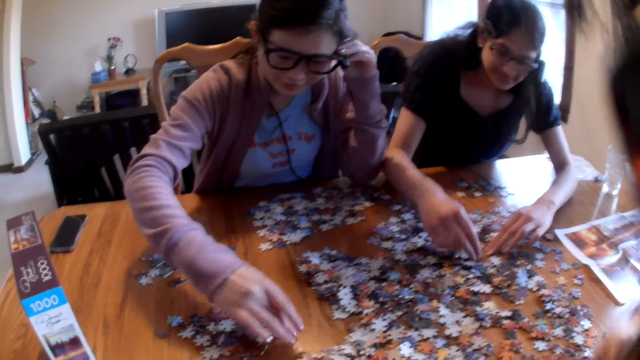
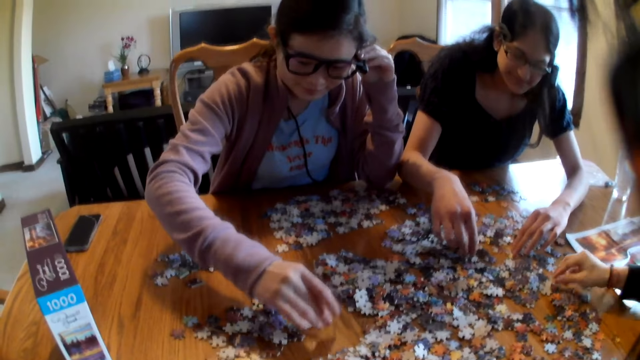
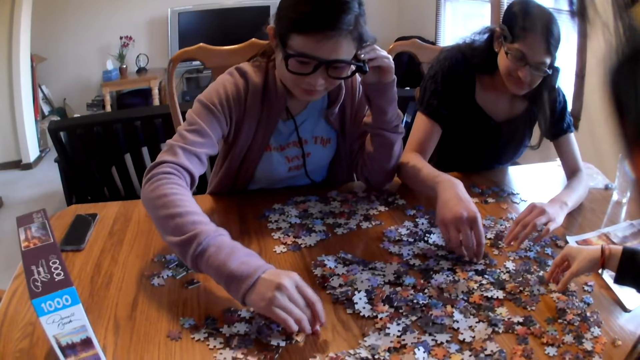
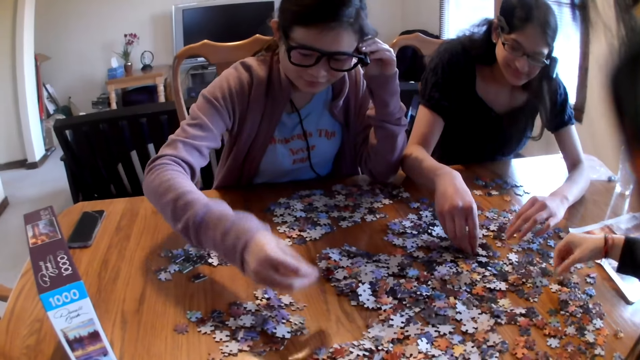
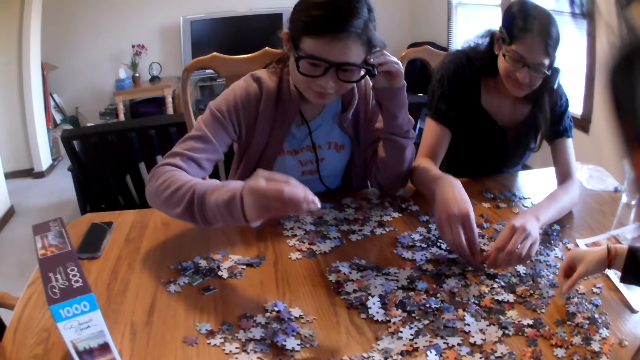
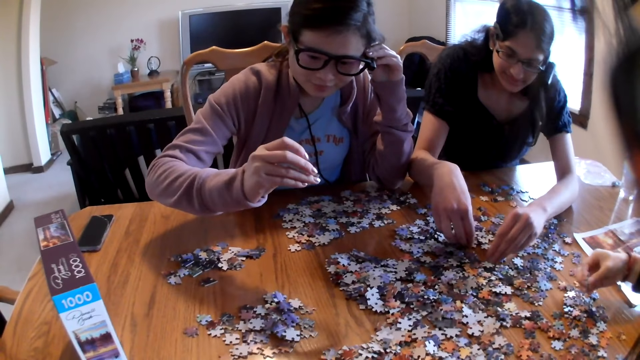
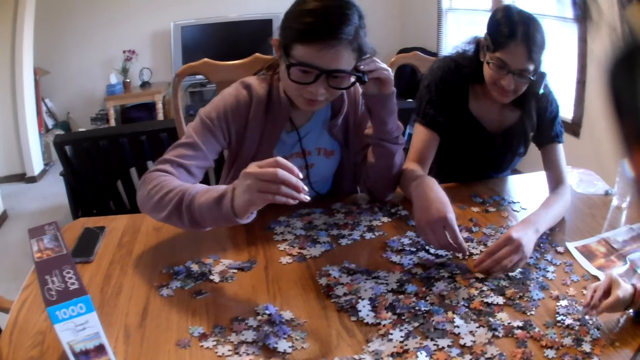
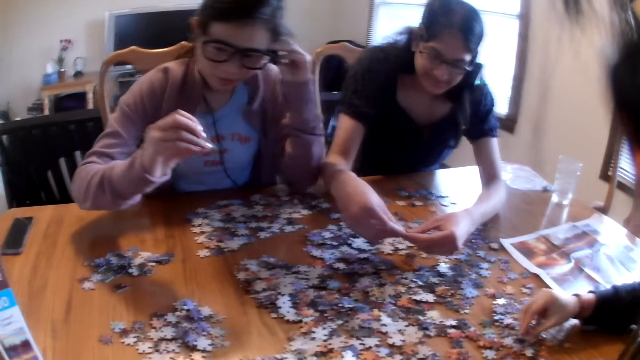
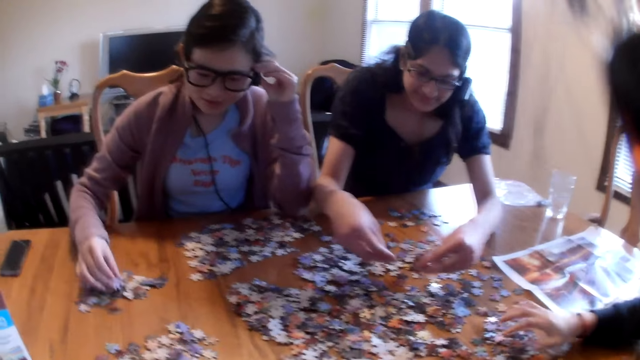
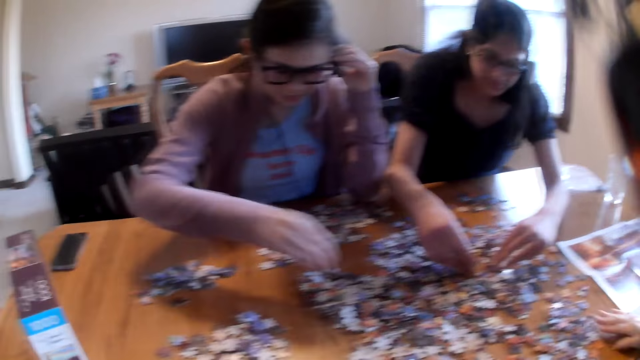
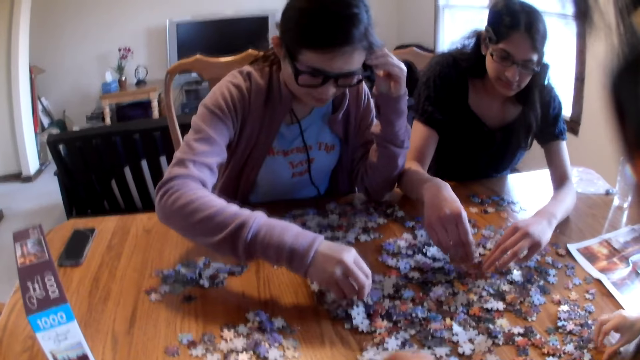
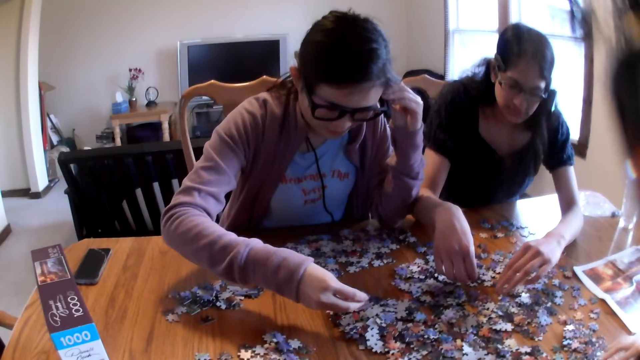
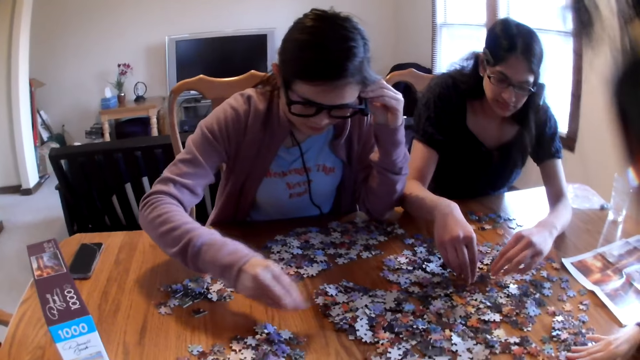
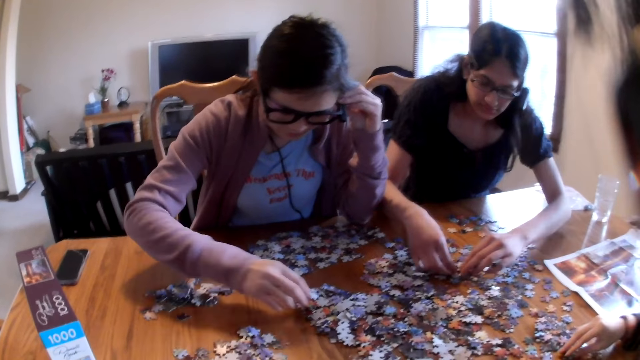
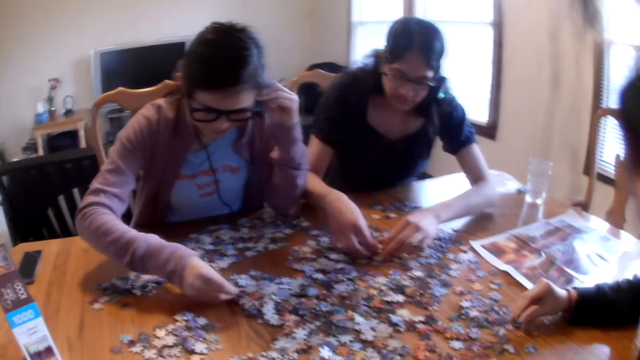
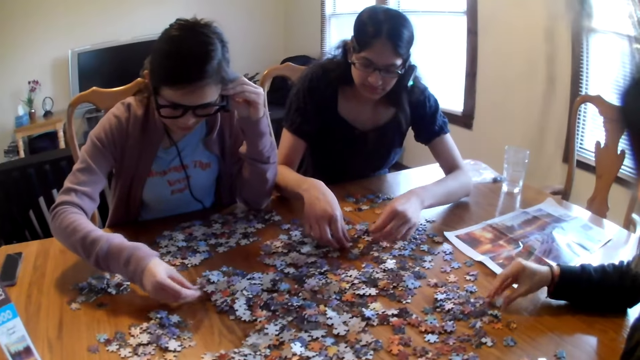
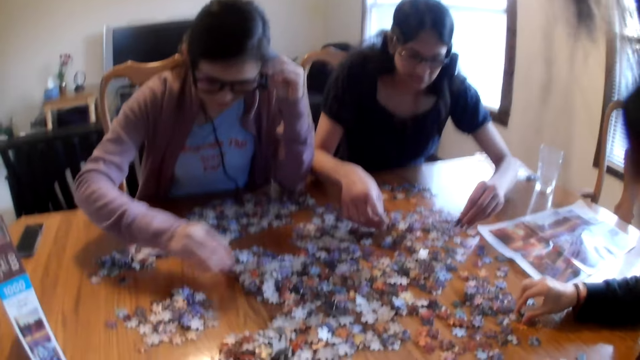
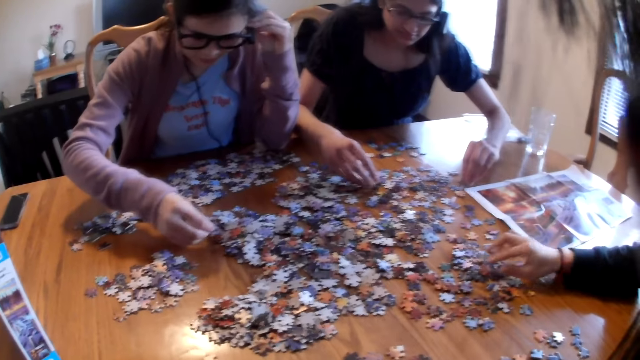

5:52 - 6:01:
A woman moves the pieces on the table. Another woman moves the pieces on the table. The first woman looks at the piece. A third woman moves the pieces on the table. The first woman picks the piece from the table. The second woman moves the pieces on the table. The first woman picks the piece from the table.

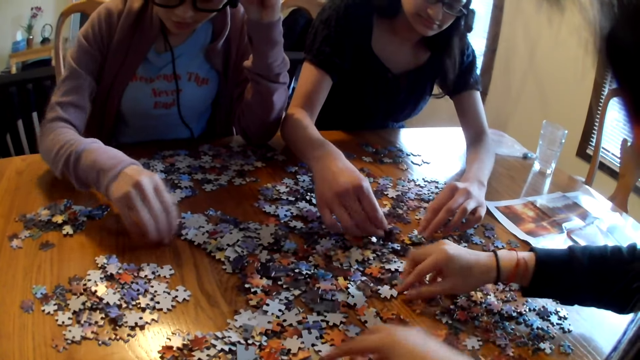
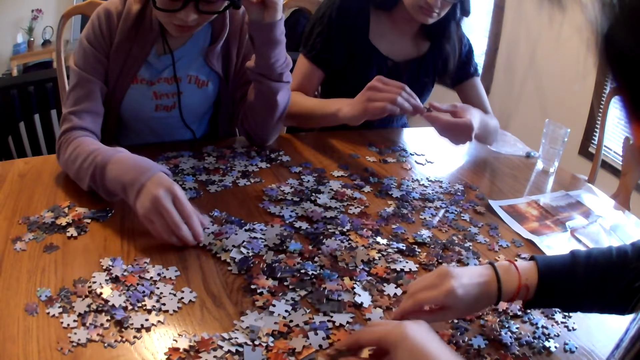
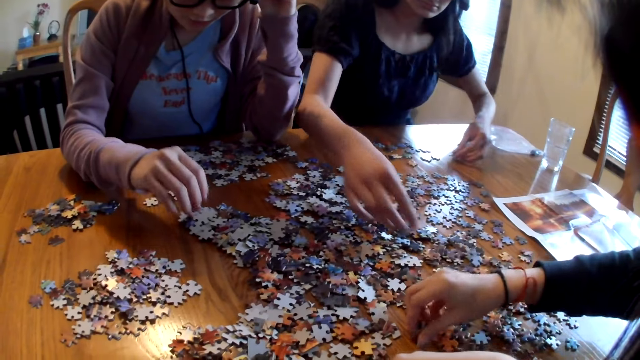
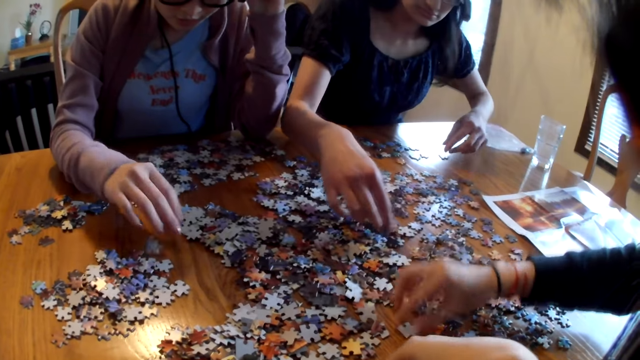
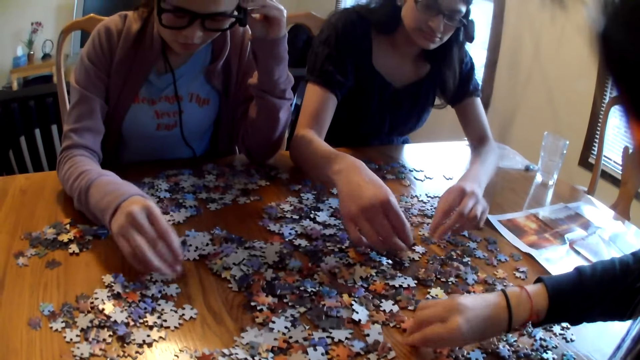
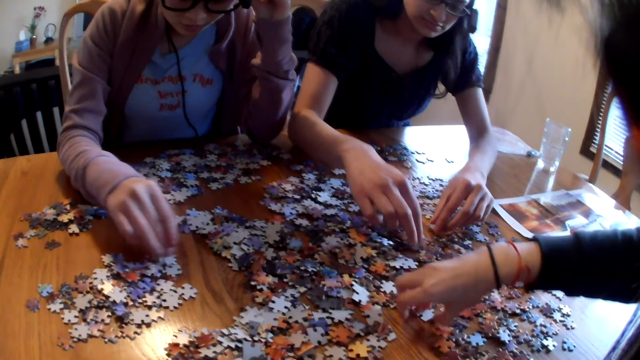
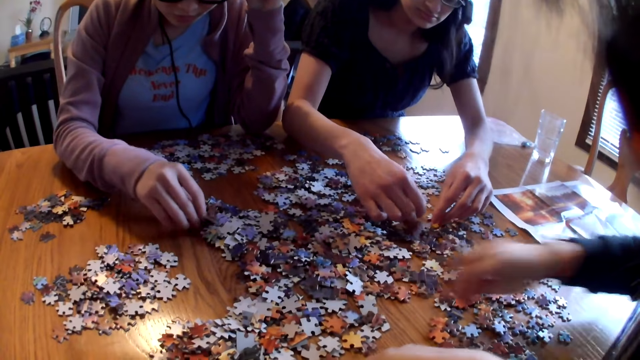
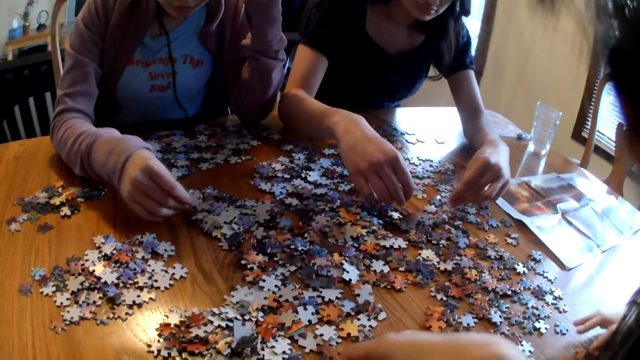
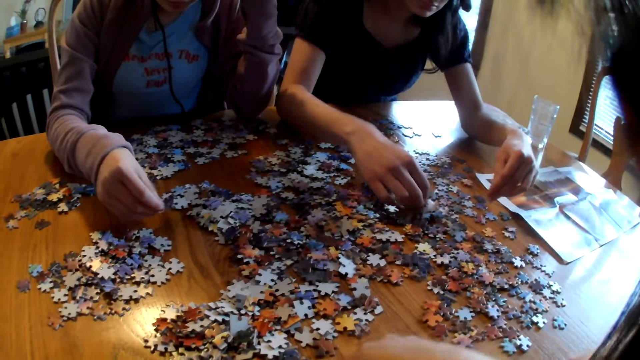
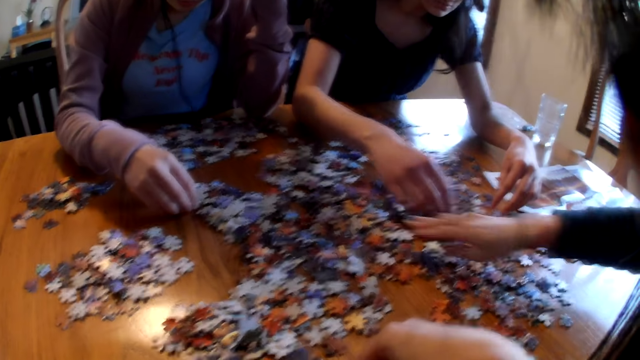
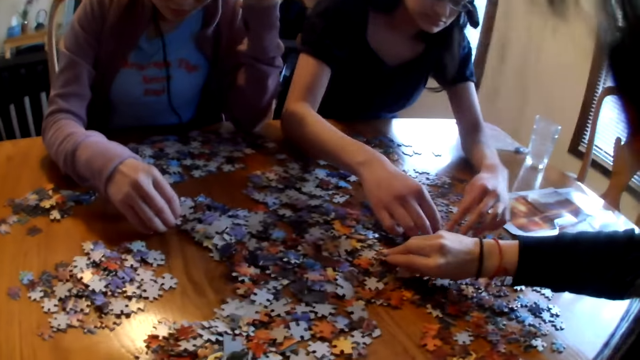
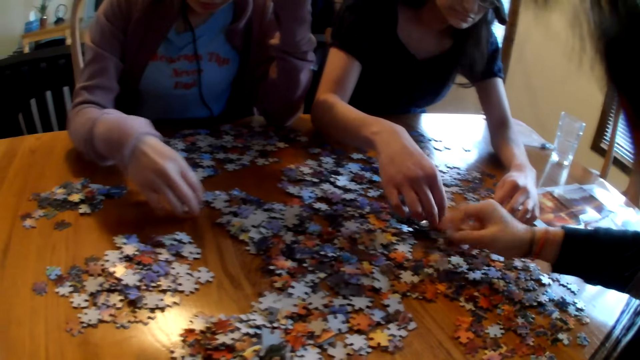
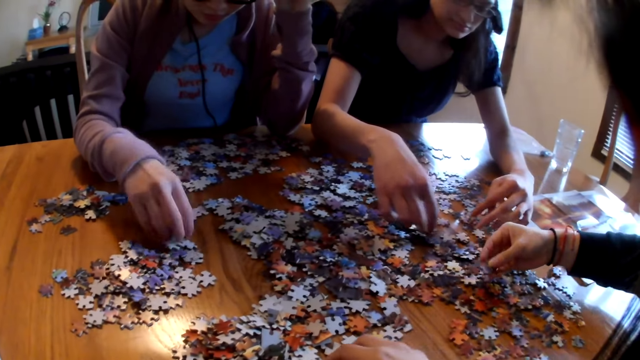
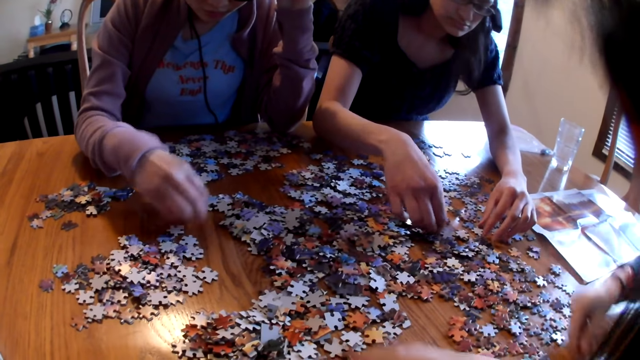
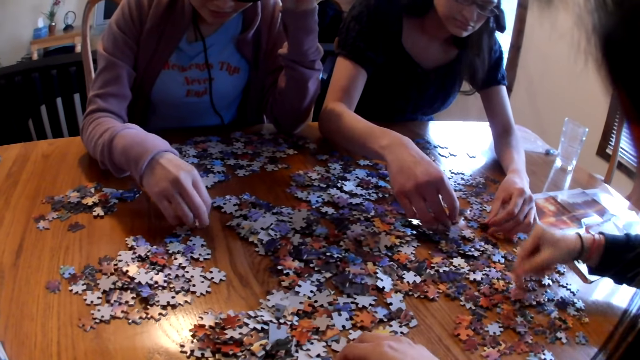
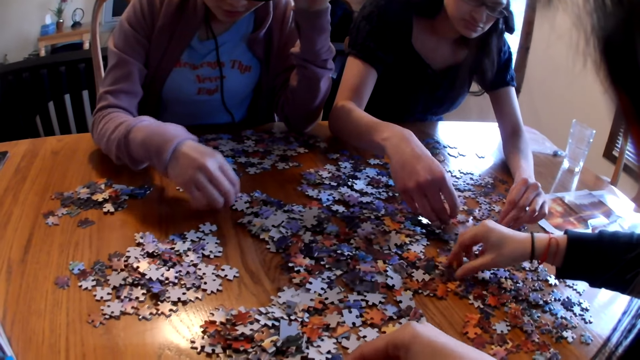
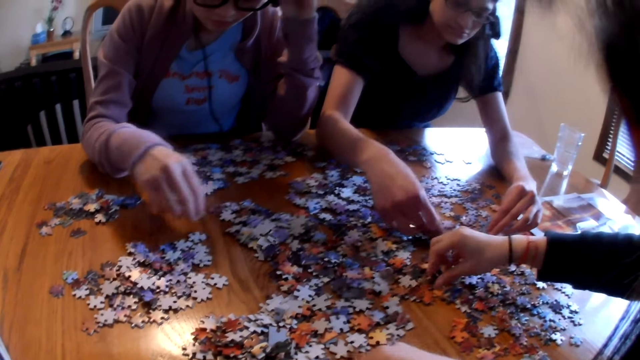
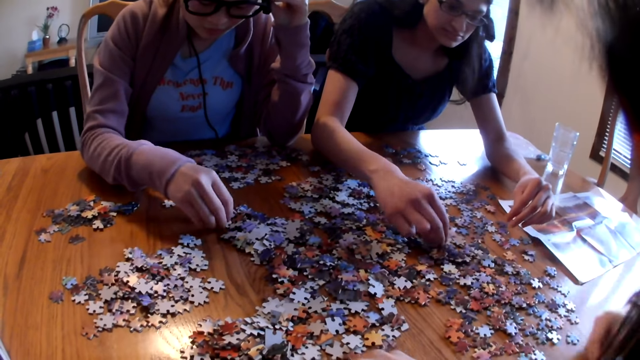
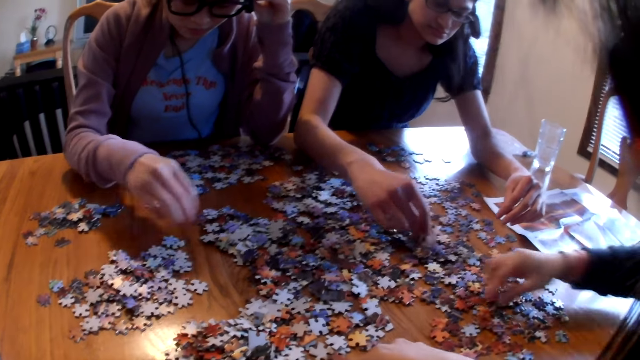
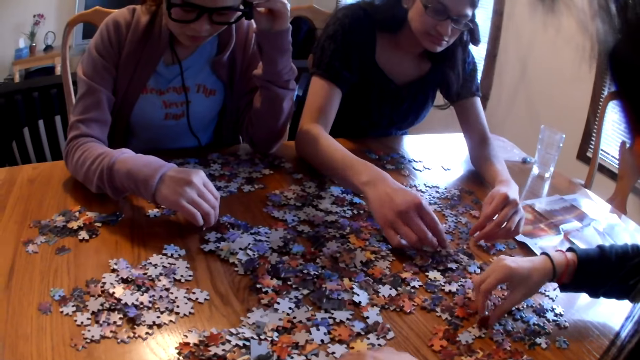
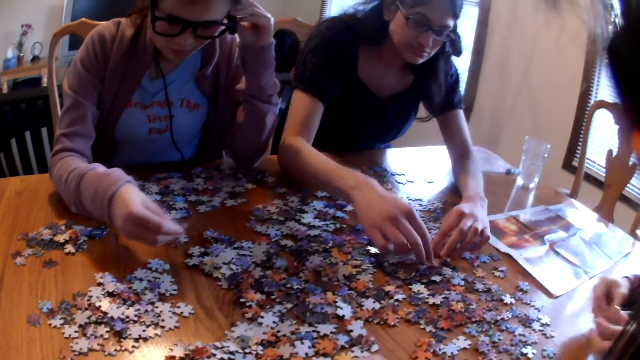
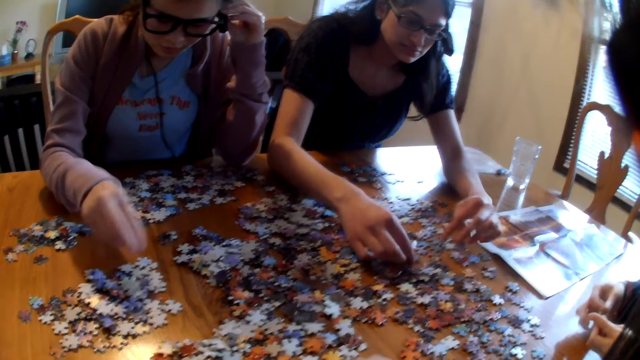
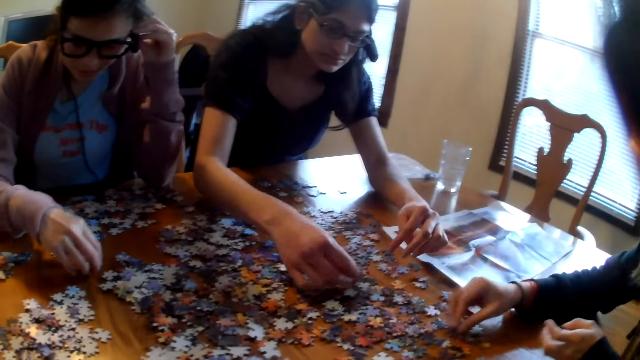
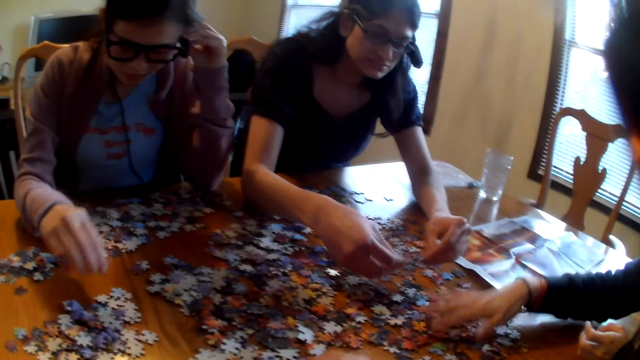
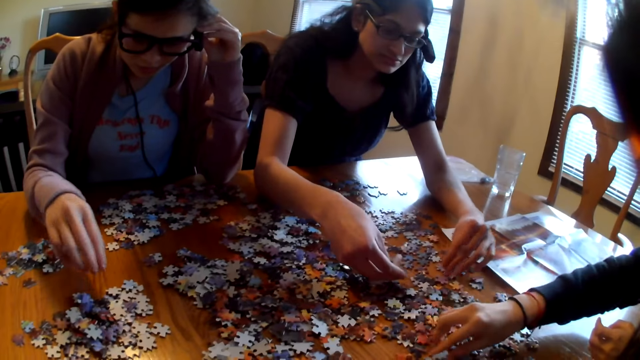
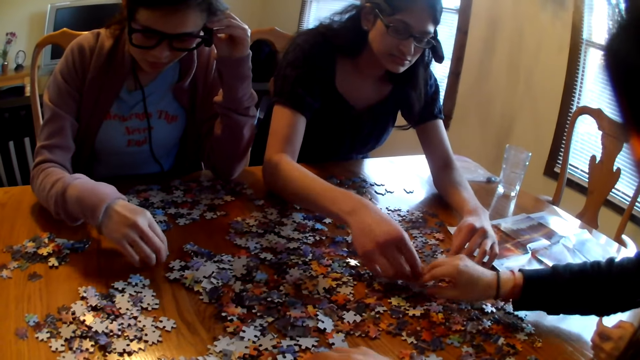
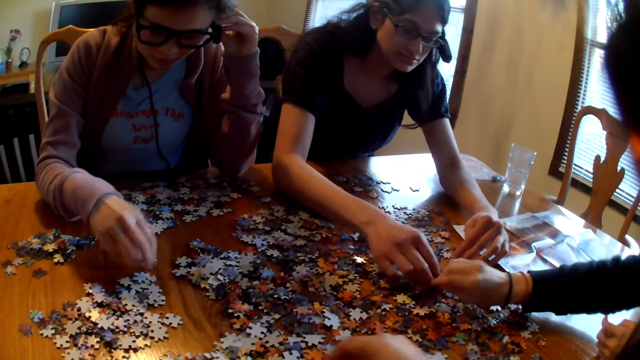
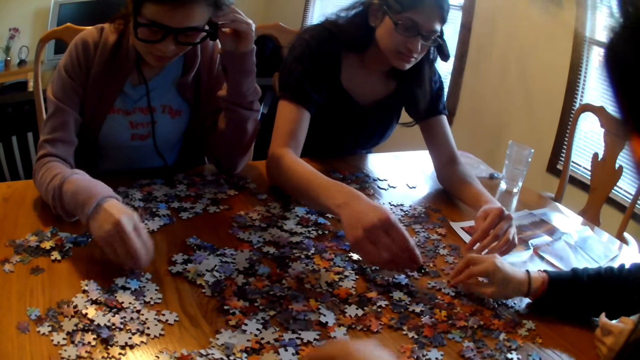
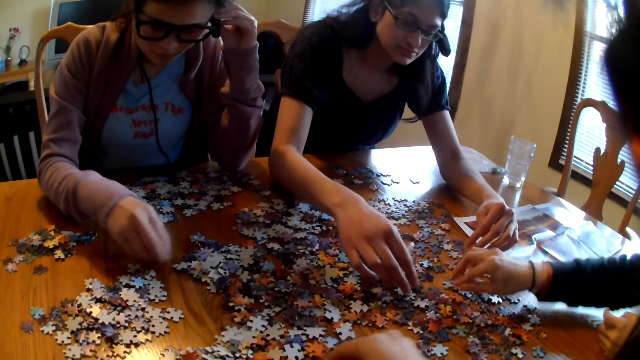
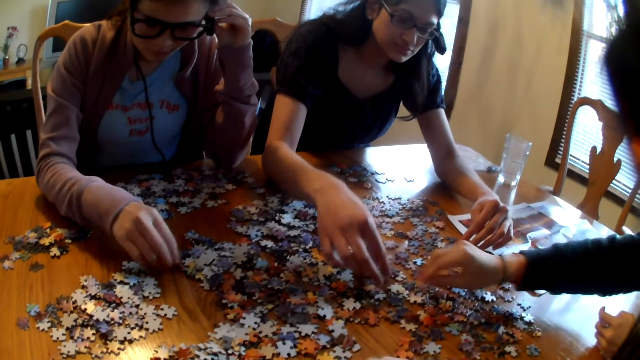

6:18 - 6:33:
The camera wearer moves the pieces on the table. A woman picks the piece from the table. Another woman picks the piece from the table. The first woman picks the piece from the table. The other woman moves the pieces on the table. The first woman picks the piece from the table. The other woman picks the piece from the table, places the piece on the table, and moves the pieces on the table. The first woman picks the piece from the table.
